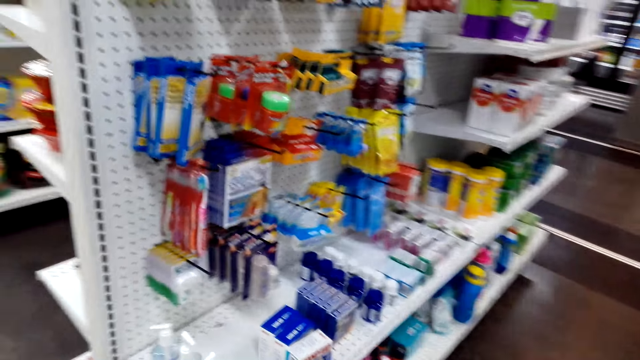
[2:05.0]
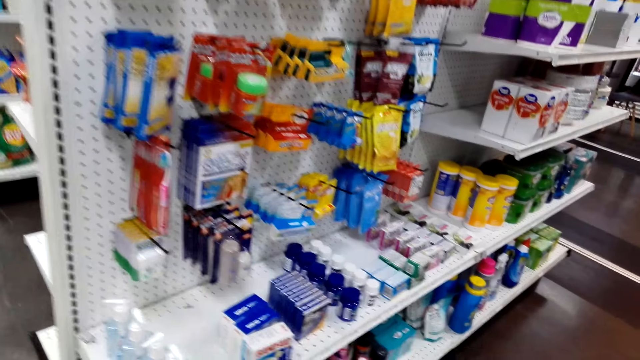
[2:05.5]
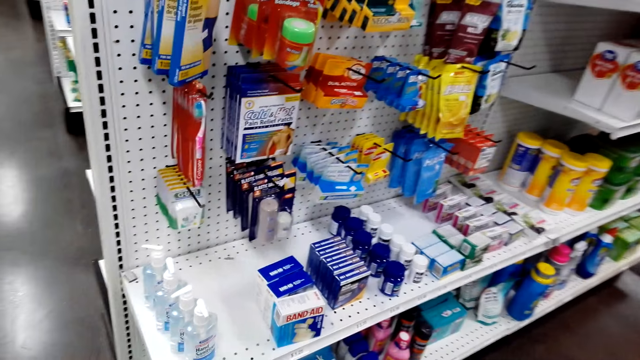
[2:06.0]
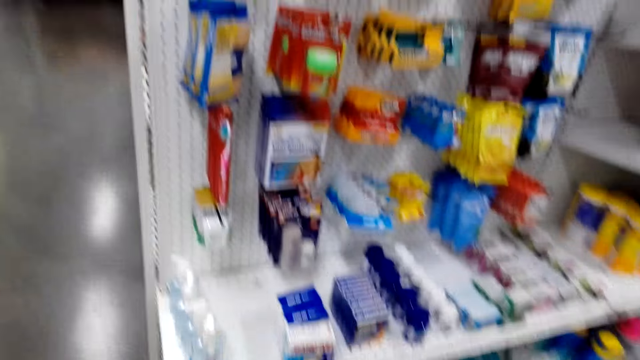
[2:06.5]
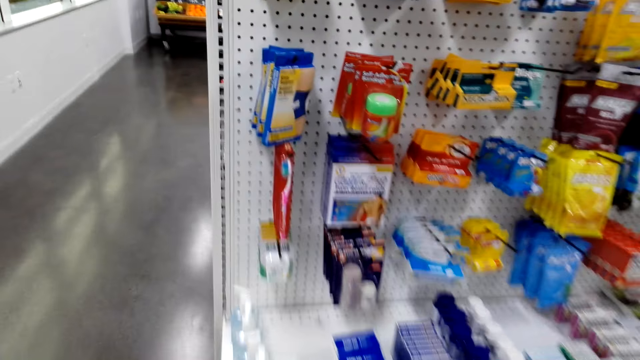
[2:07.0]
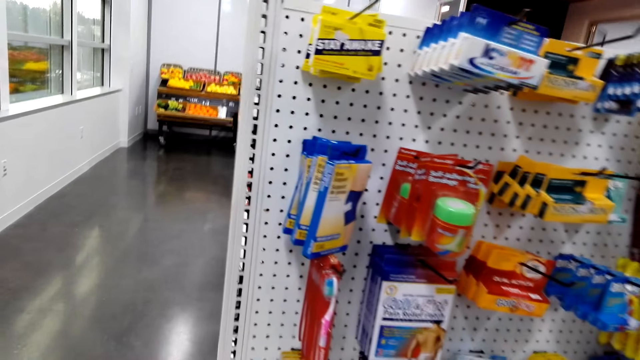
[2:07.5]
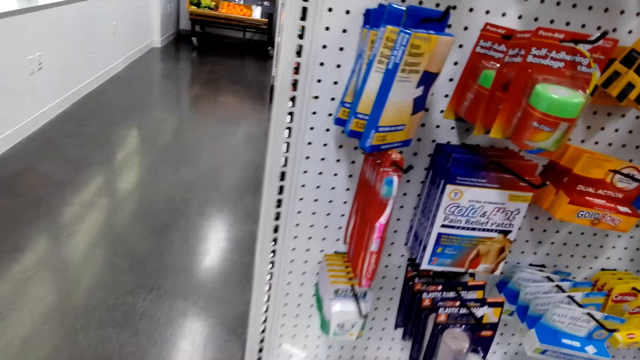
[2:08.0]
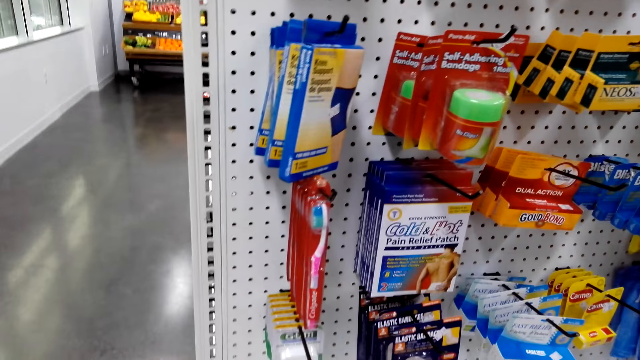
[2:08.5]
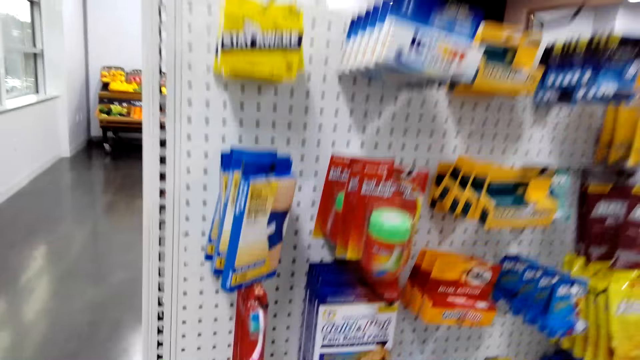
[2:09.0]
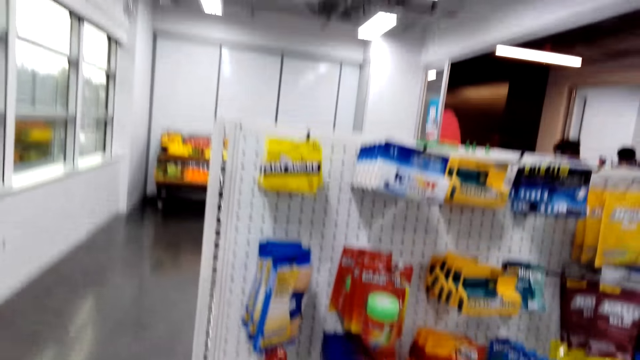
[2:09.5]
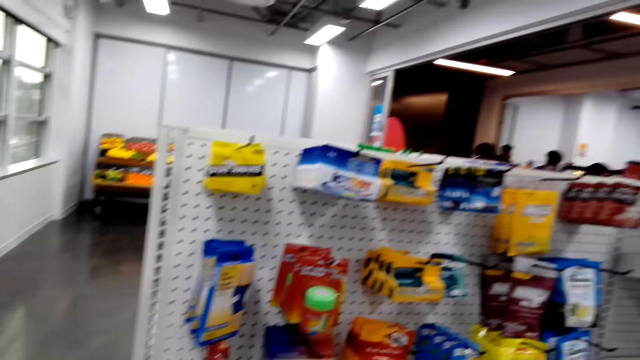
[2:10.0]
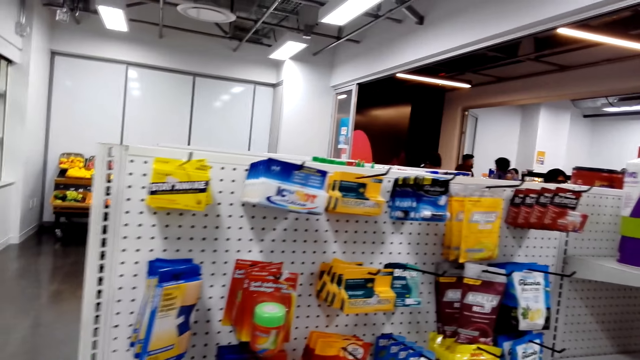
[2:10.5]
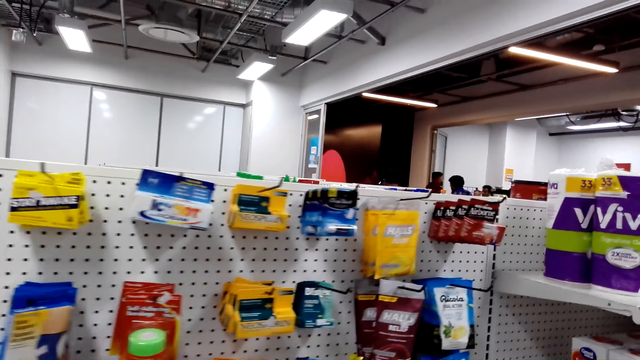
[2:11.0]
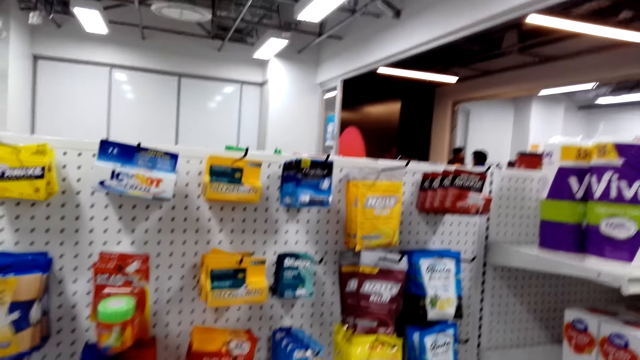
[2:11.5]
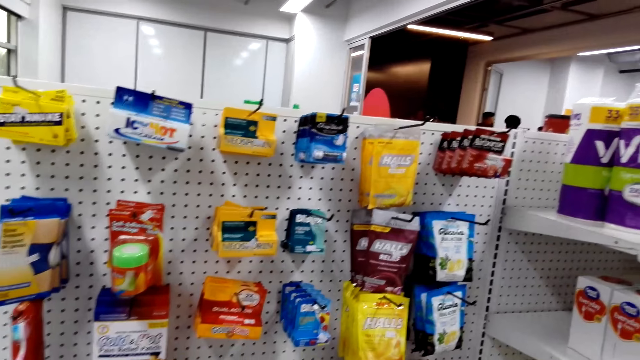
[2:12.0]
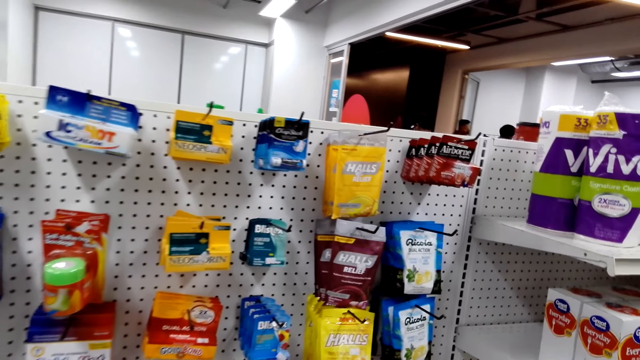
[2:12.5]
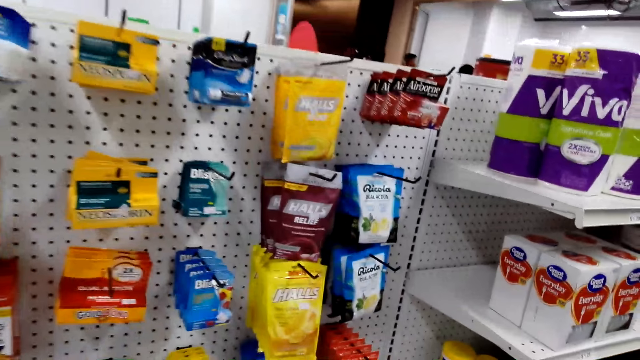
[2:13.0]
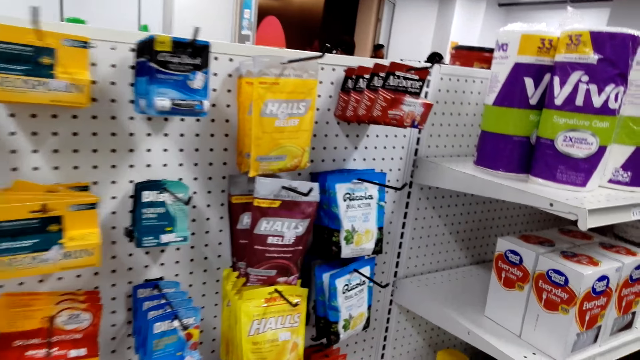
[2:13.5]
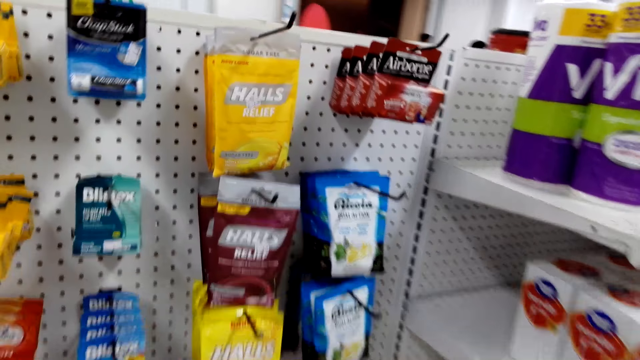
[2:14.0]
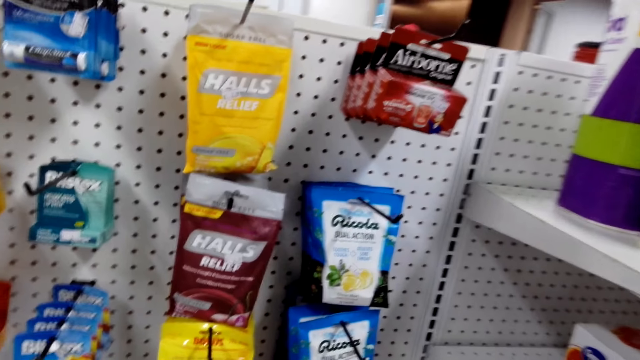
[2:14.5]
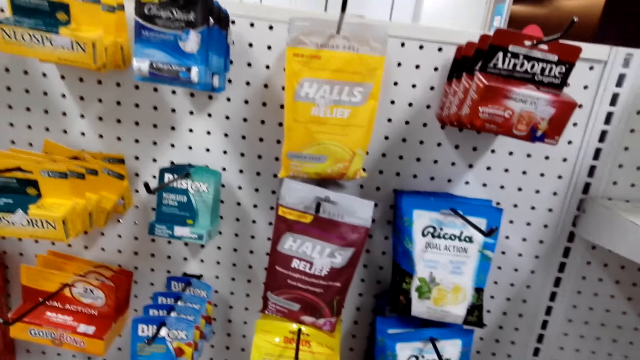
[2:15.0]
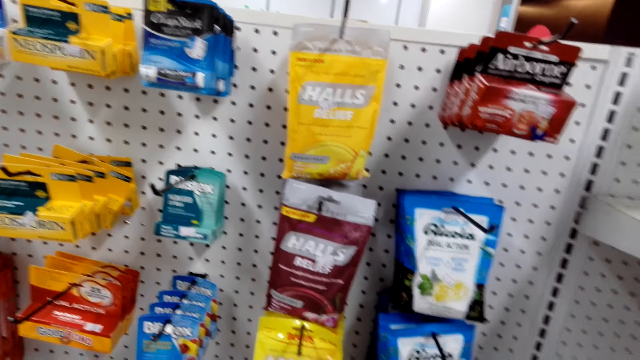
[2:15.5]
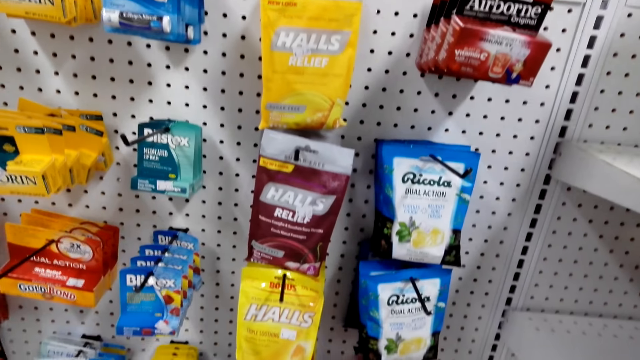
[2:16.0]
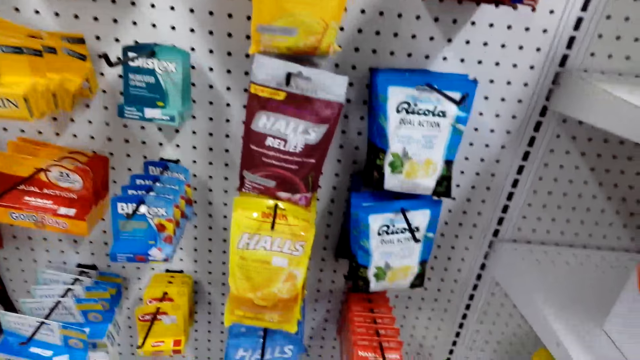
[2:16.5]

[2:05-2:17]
The camera wearer stares at products in a shop. They look through the shelves.

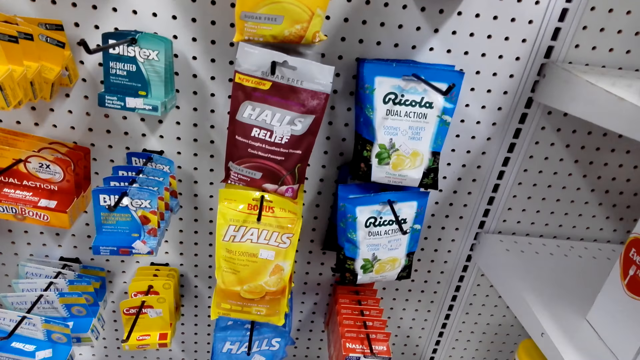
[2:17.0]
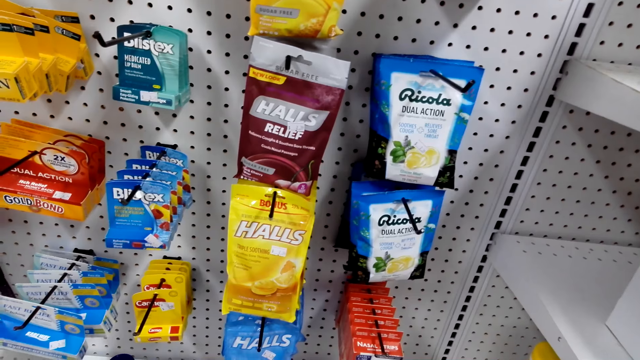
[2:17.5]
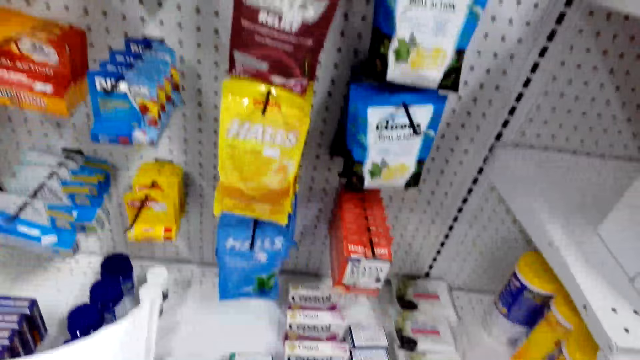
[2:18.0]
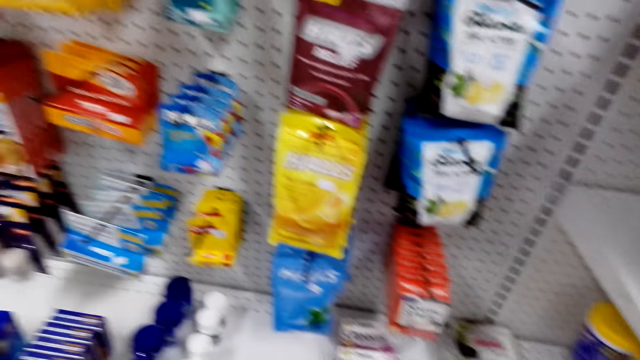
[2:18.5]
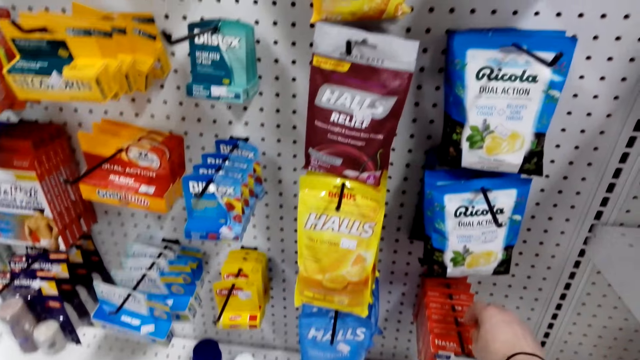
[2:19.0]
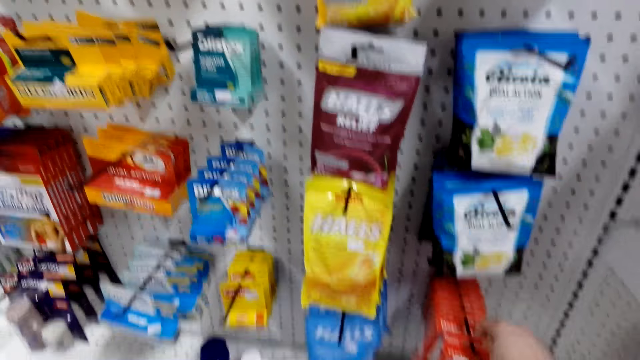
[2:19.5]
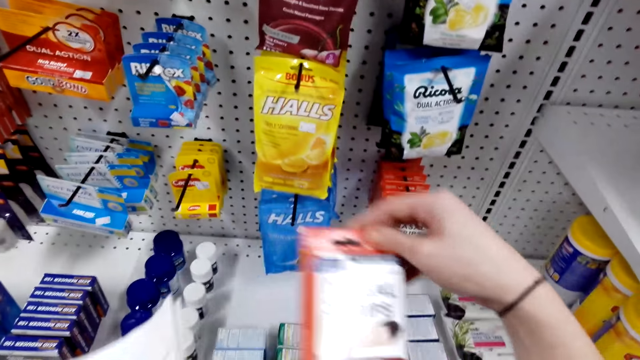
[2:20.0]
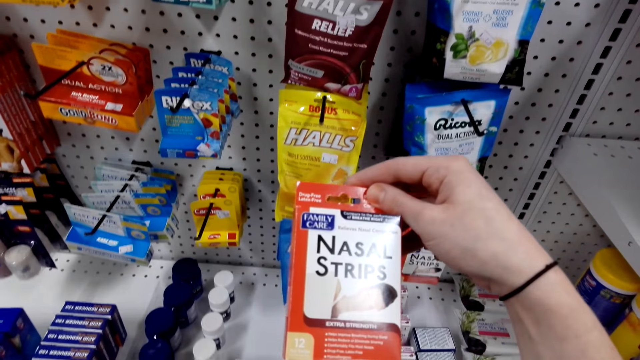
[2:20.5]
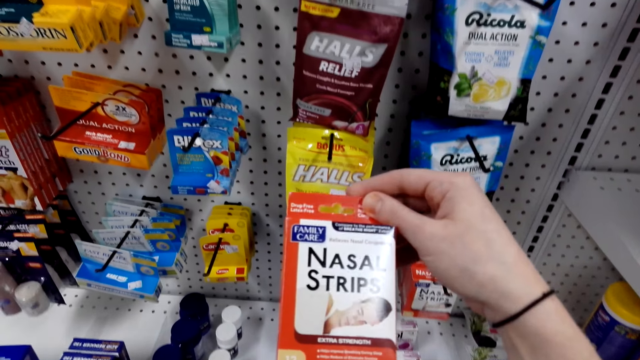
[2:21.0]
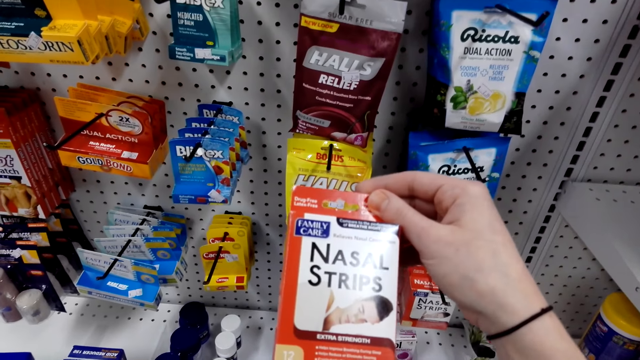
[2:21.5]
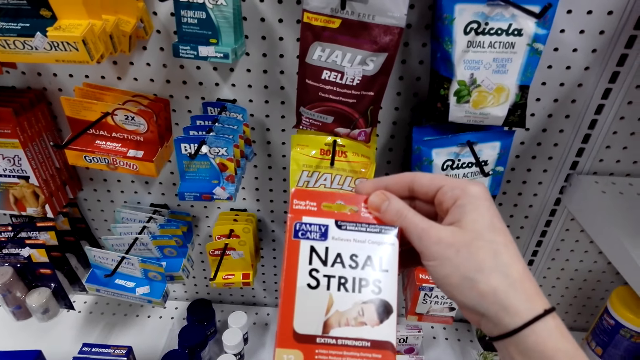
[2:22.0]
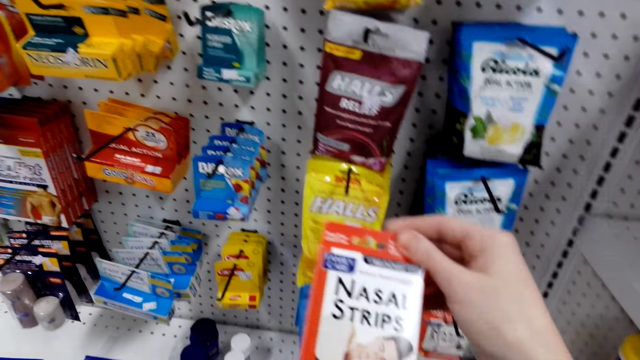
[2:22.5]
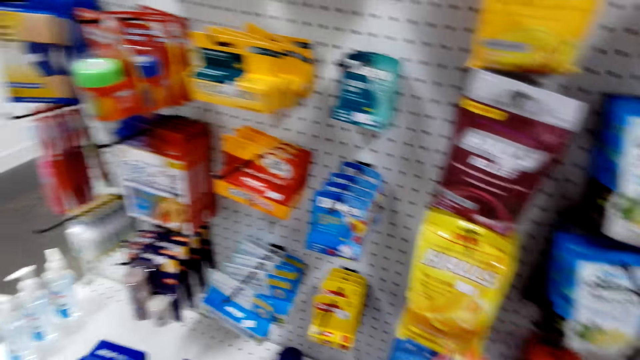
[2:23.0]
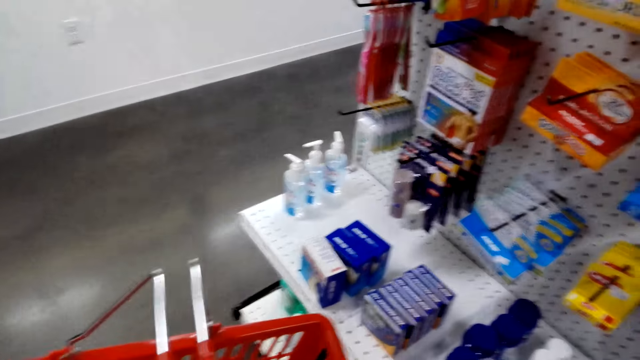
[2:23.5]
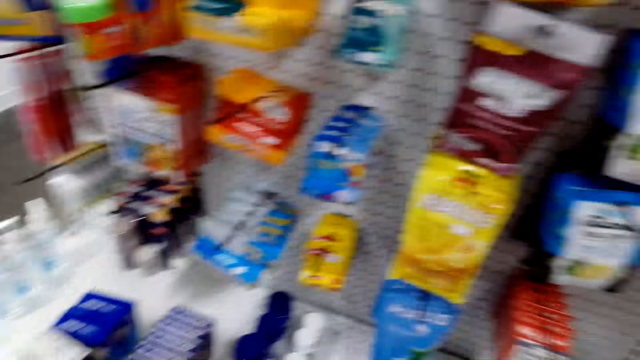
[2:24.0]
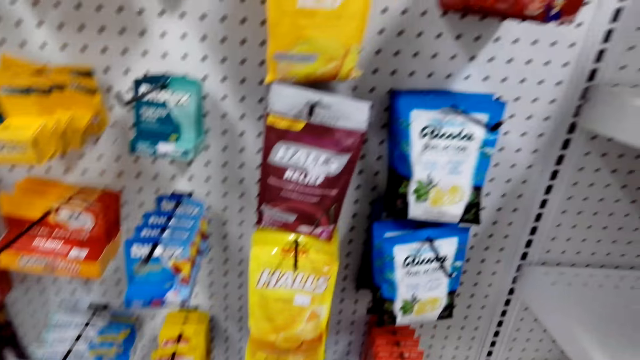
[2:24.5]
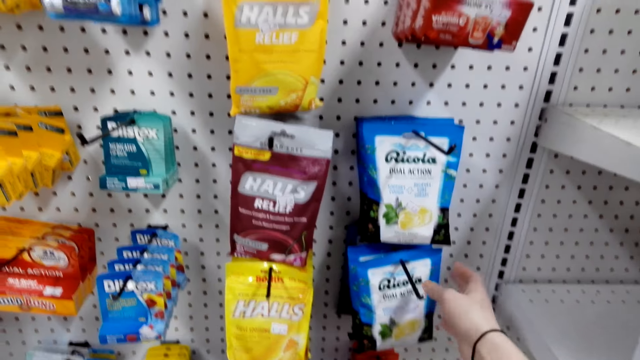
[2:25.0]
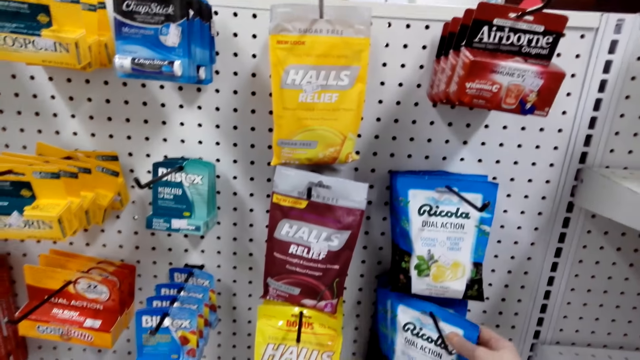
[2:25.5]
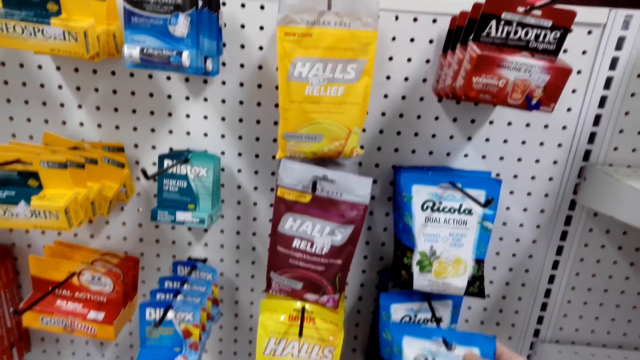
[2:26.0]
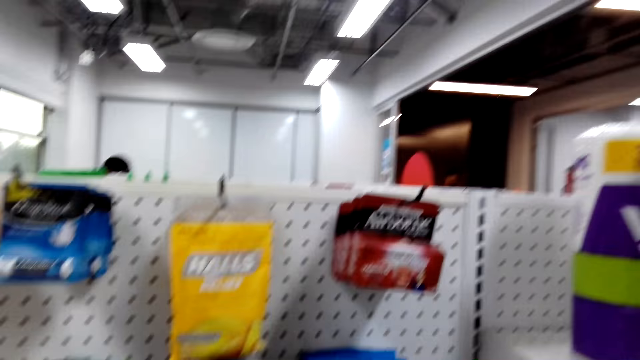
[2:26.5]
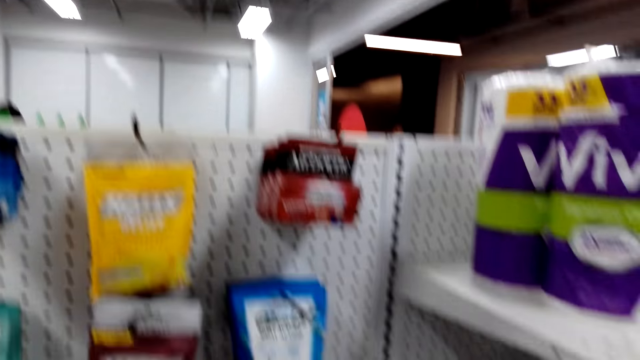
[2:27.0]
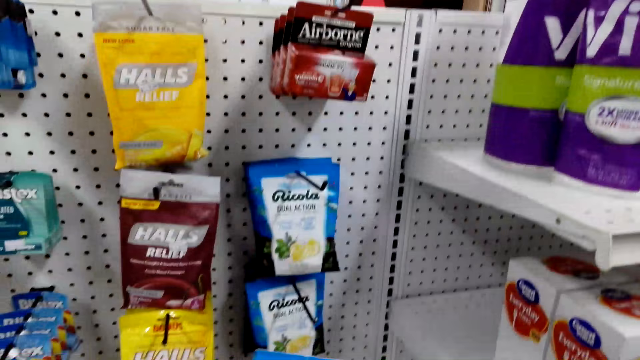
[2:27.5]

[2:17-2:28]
The camera wearer picks up a nasal strip. They stare at the paper. They pick up a paper package.
